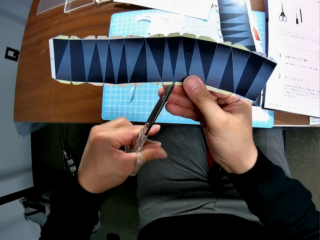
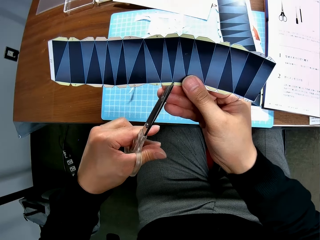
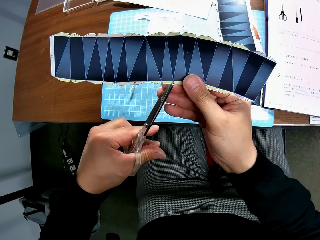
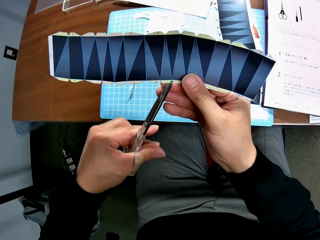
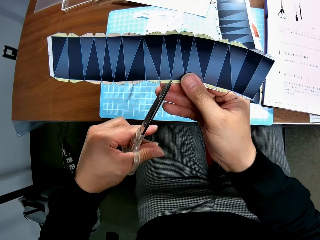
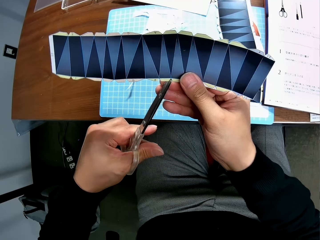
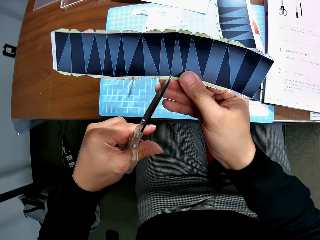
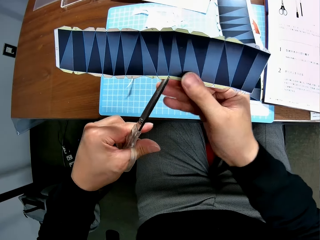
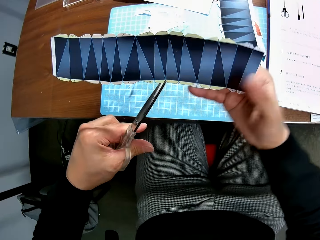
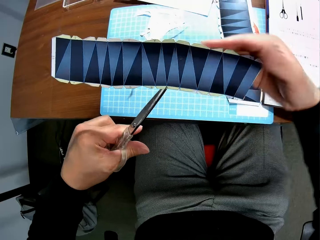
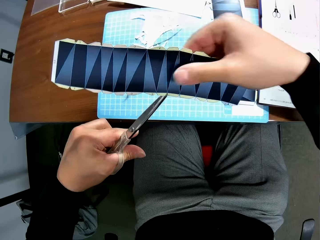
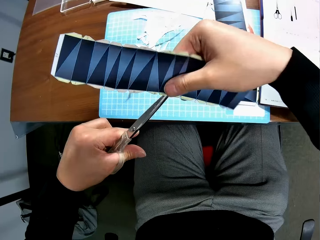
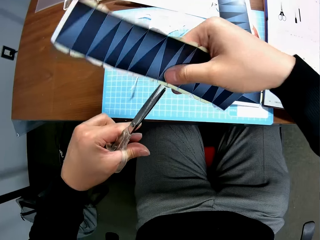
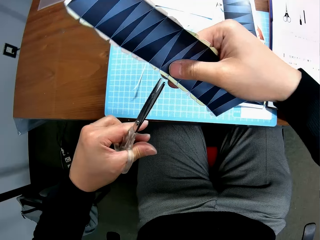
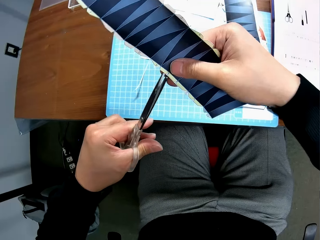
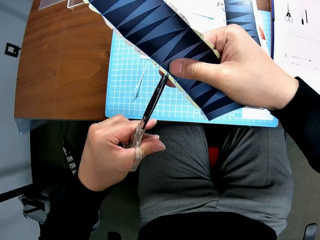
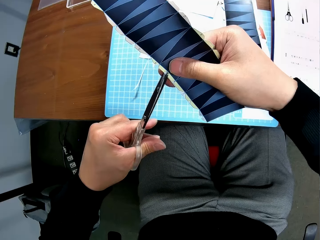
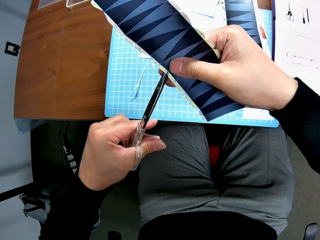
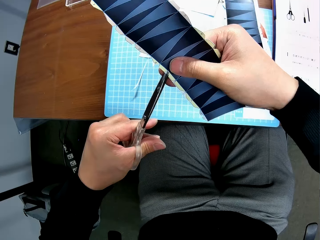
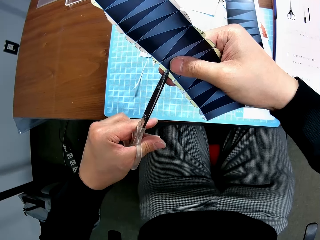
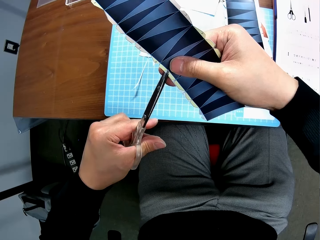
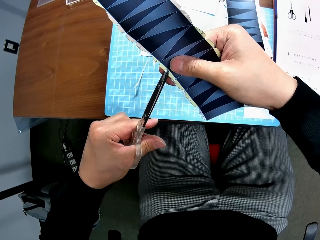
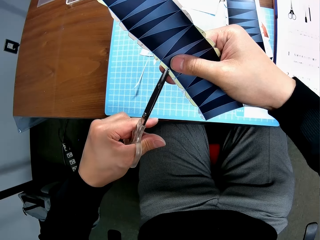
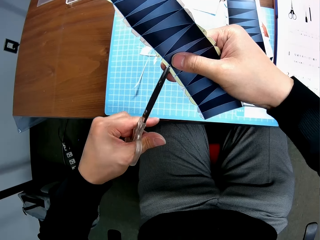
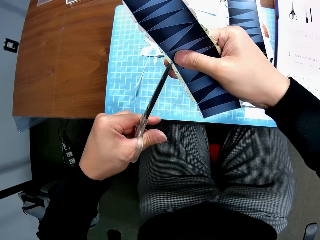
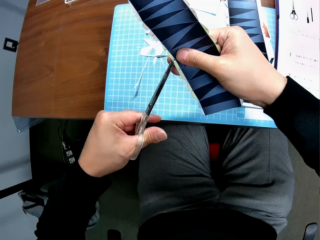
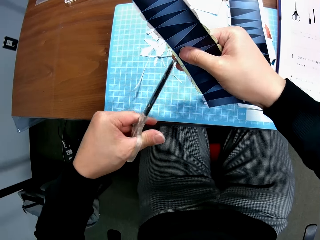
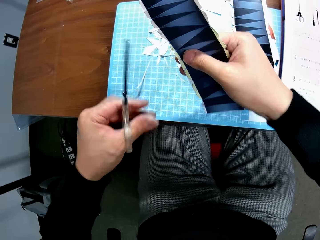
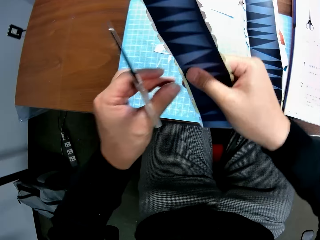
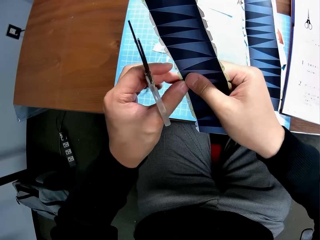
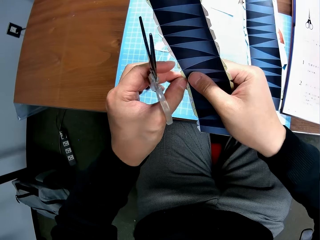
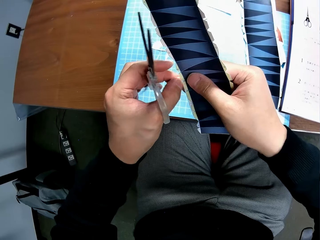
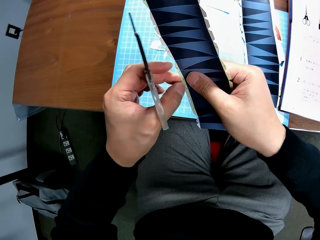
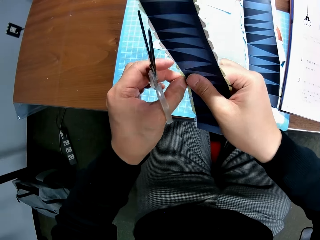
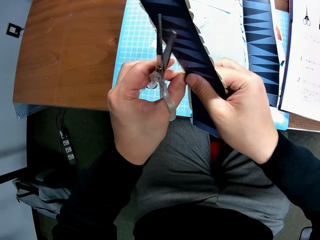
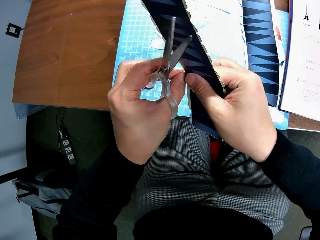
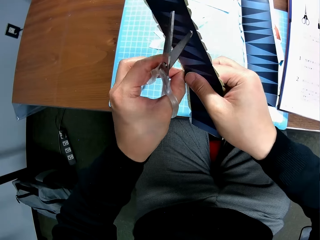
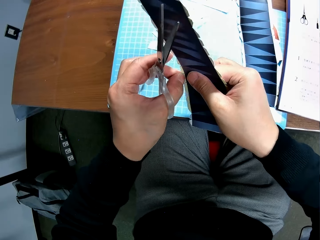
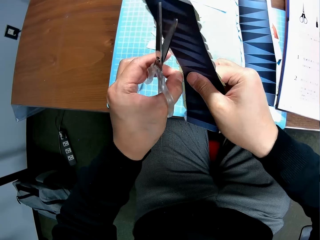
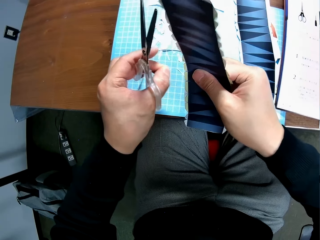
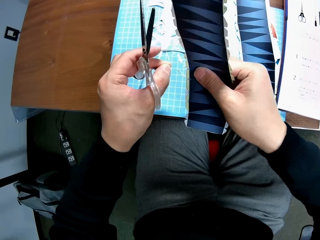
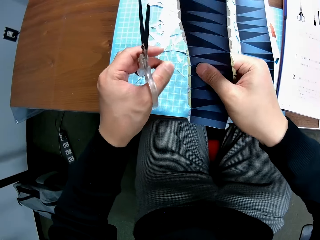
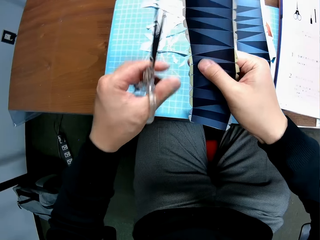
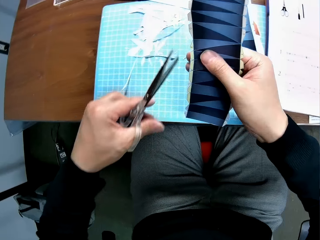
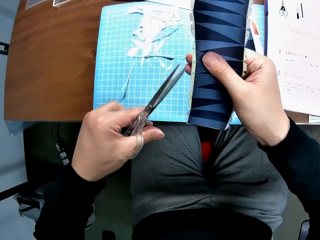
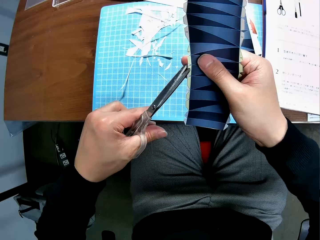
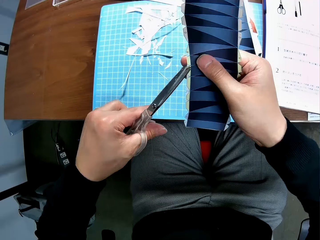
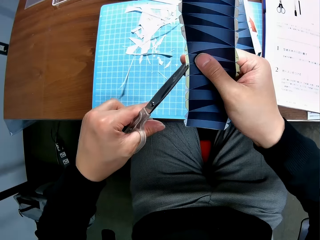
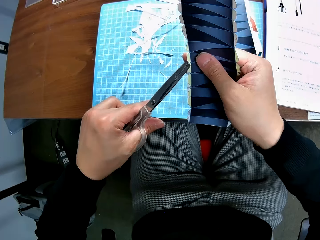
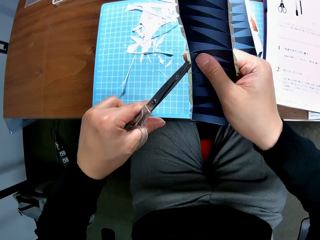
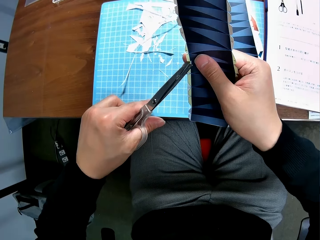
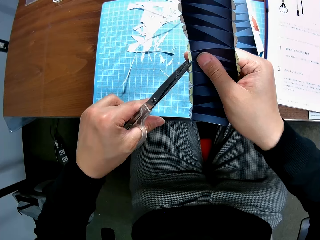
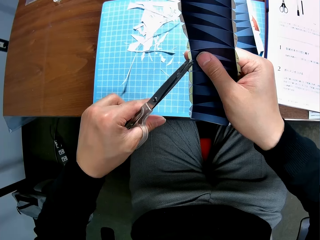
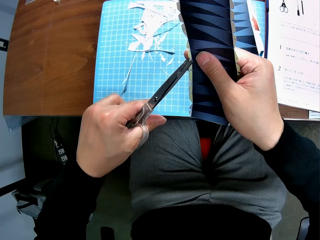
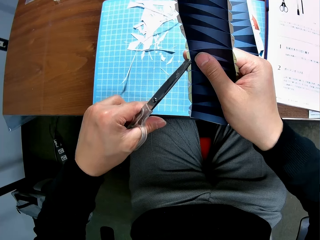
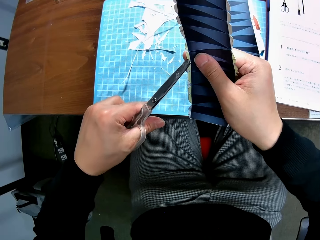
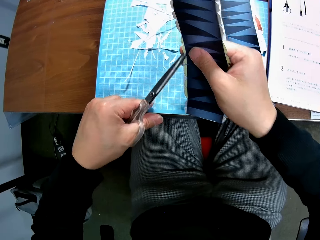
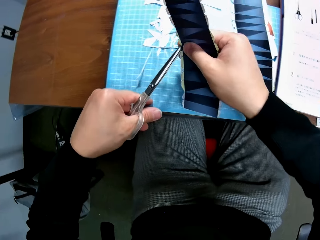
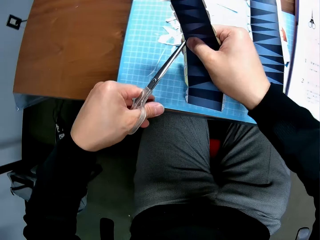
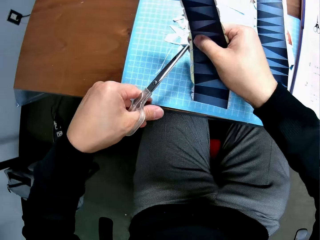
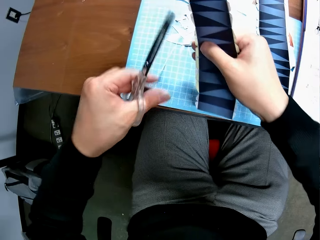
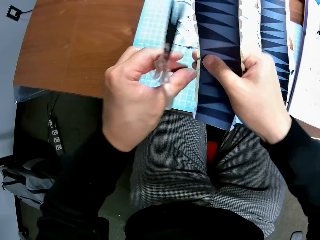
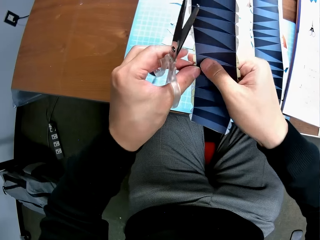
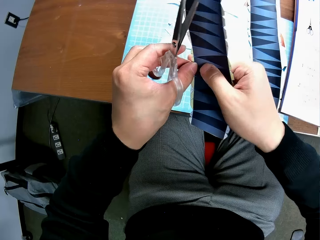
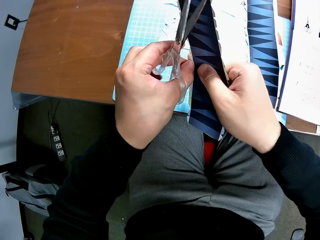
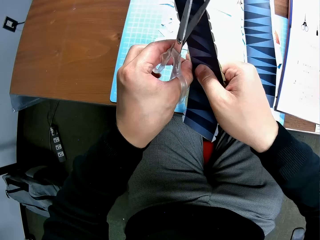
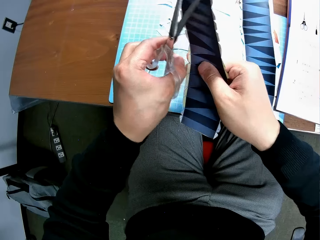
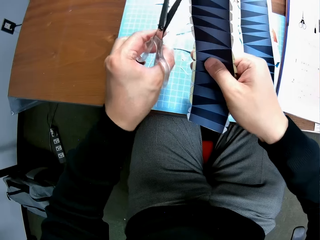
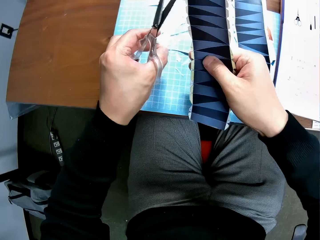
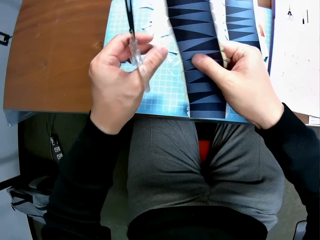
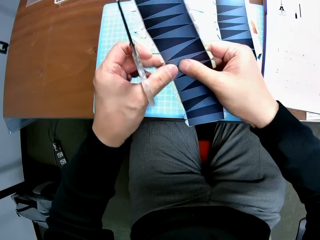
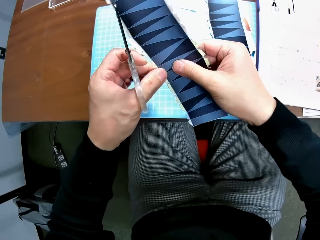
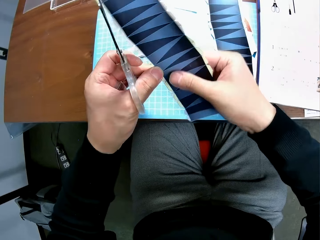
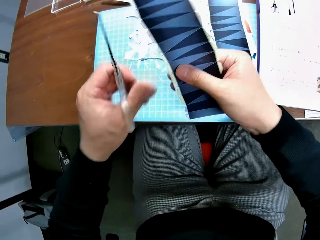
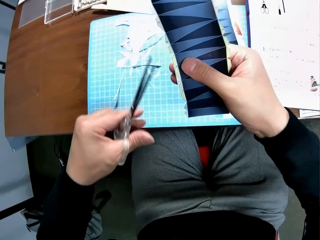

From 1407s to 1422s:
The camera wearer turns the bond paper with his right hand. He cuts the edge of the bond paper with the scissors in his left hand. He drops the cut-out piece of paper on top of the file on the table. He removes the cut-out paper from the bond paper with his left hand. He drops the cut-out piece of paper on top of the file on the table. He cuts the edge of the bond paper with the scissors in his left hand. He drops the cut-out piece of paper on top of the file on the table. He removes the cut-out paper from the bond paper with his left hand. He drops the cut-out piece of paper on top of the file on the table. He holds the bond paper with both hands.

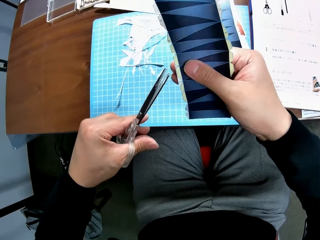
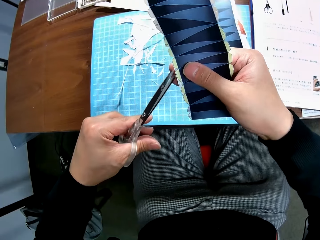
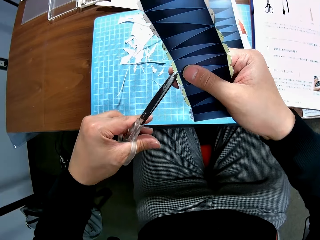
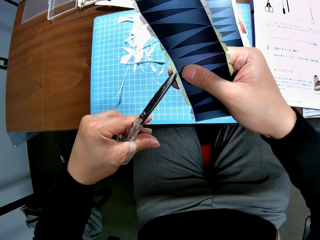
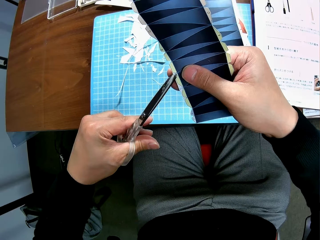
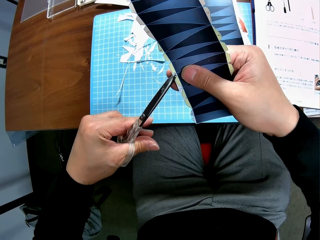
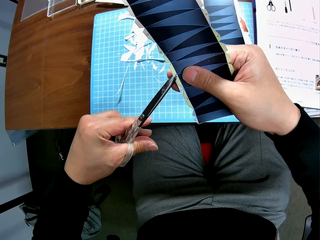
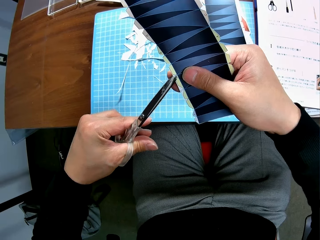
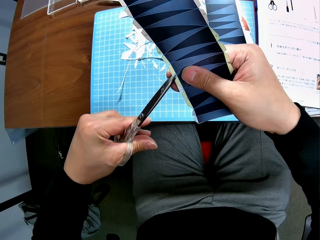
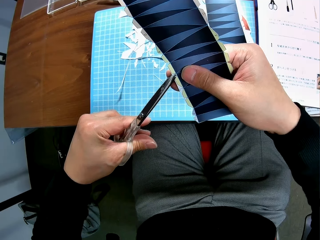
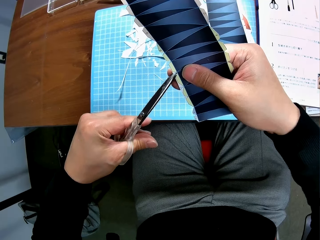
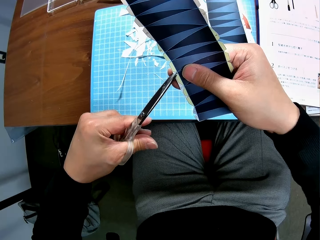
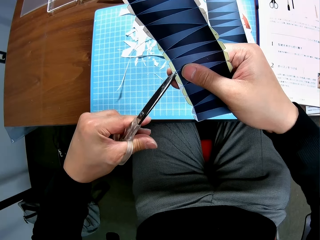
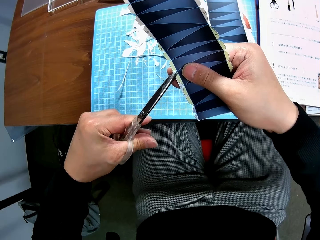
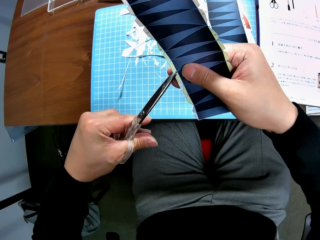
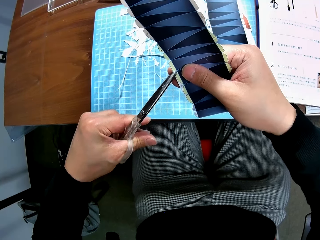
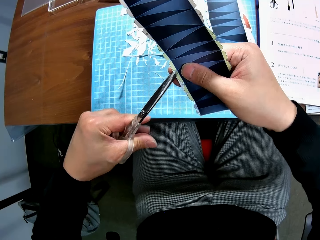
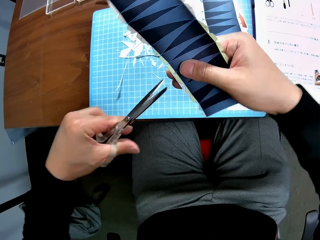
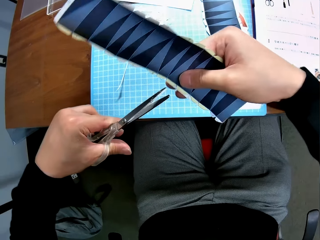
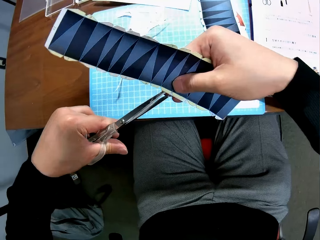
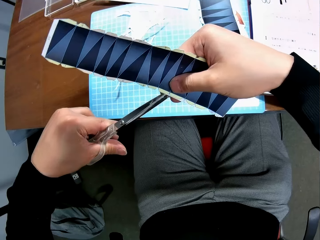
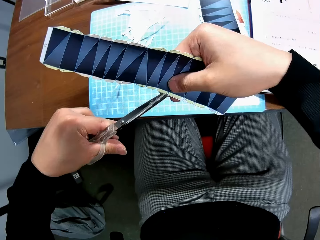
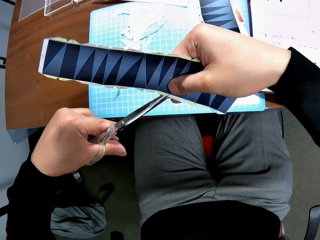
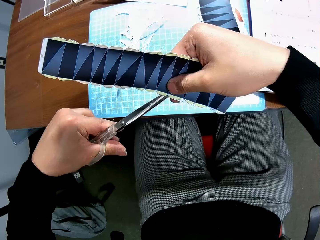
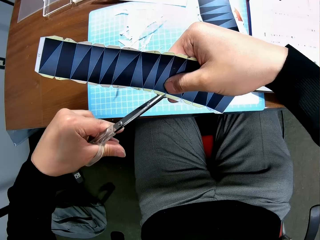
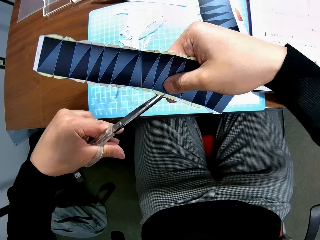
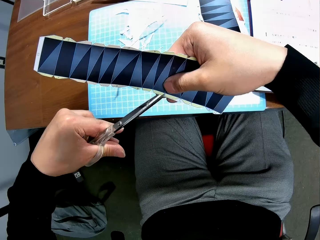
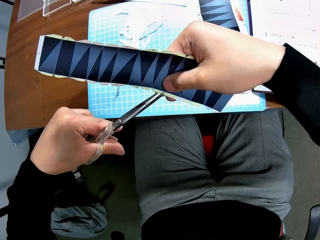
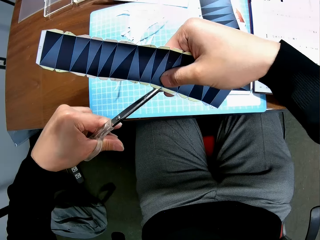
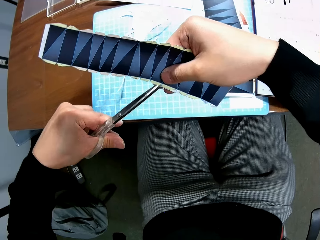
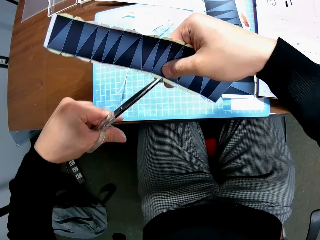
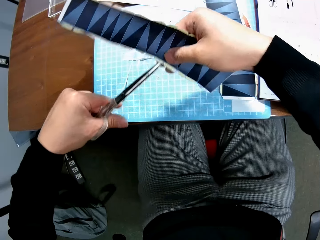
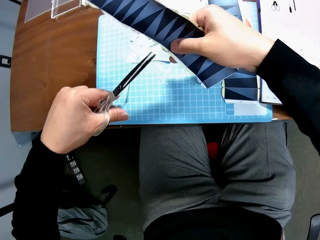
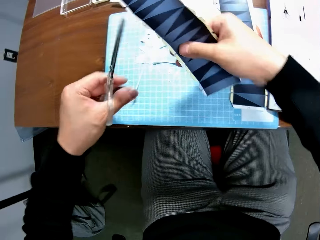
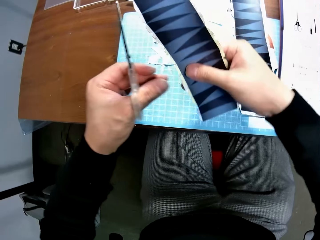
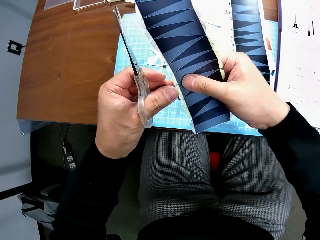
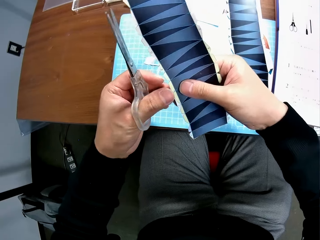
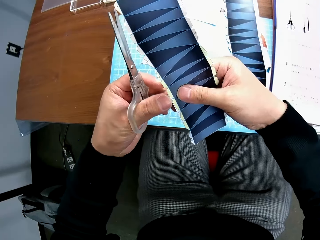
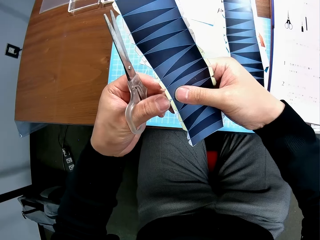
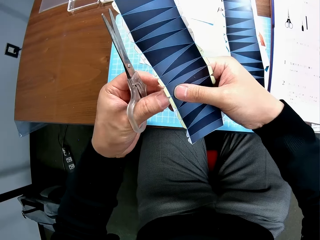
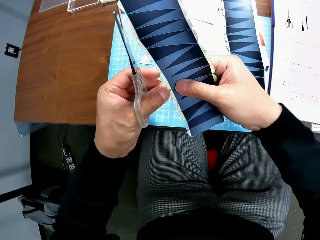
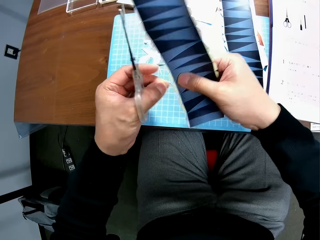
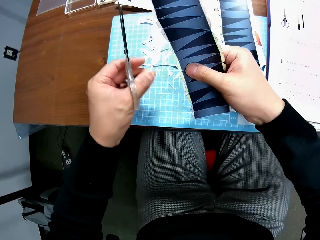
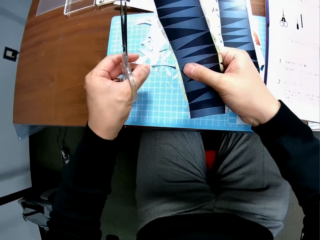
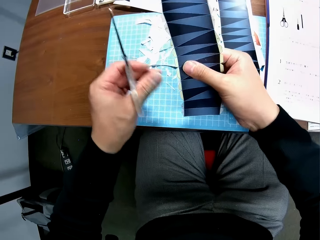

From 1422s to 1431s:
The camera wearer removes his left hand from the bond paper. He cuts the edge of the bond paper with the scissors in his left hand. He turns the bond paper with his right hand. He cuts the edge of the paper. He drops the cut-out piece of paper on top of the file on the table. He removes the cut-out paper from the bond paper with his left hand.
